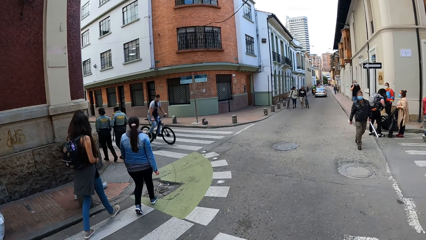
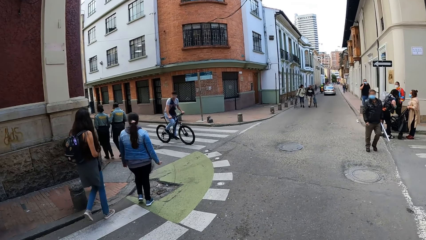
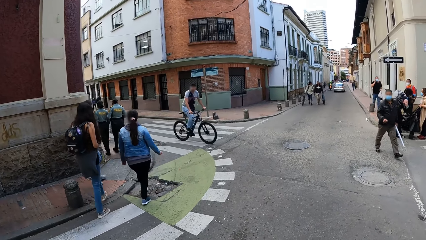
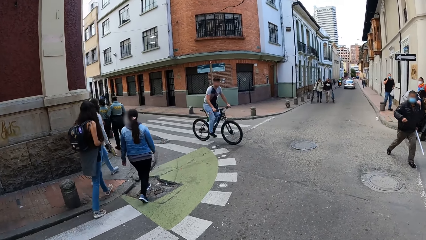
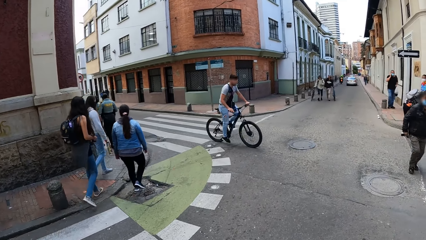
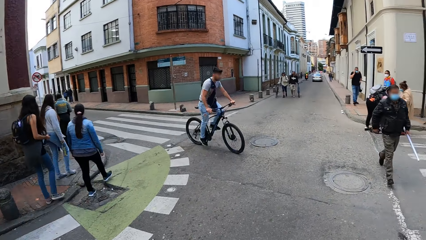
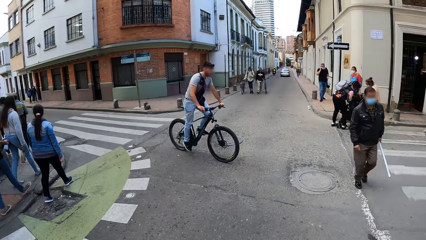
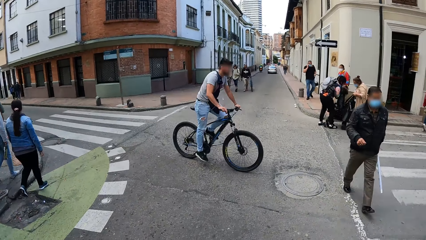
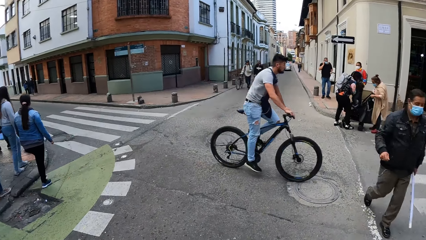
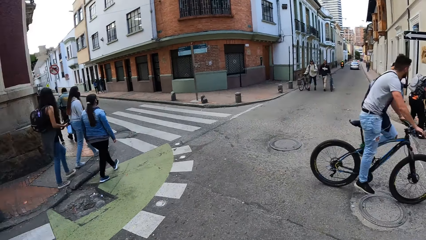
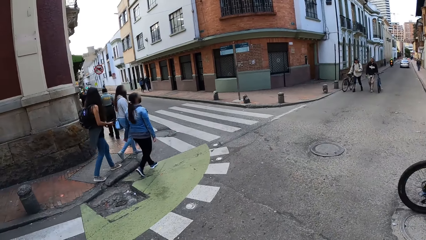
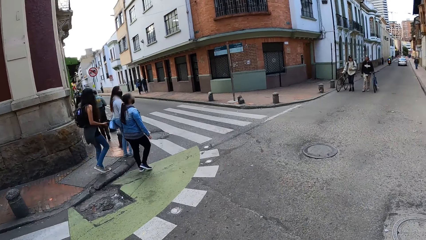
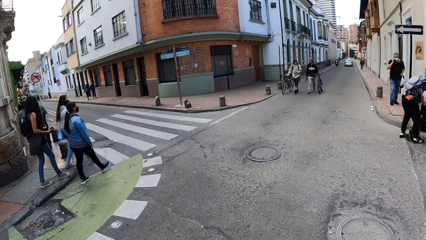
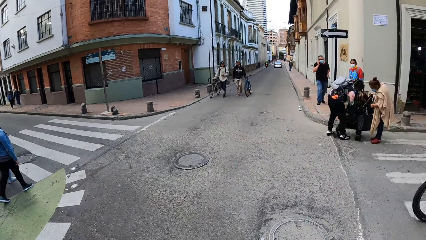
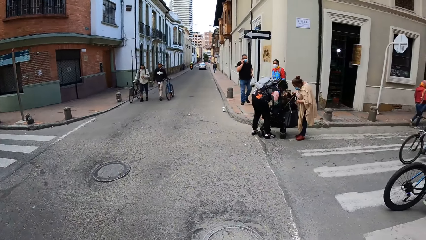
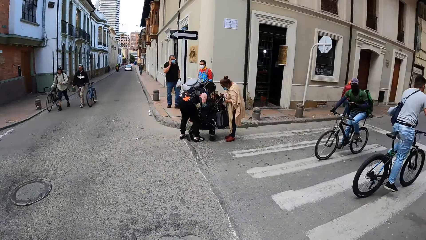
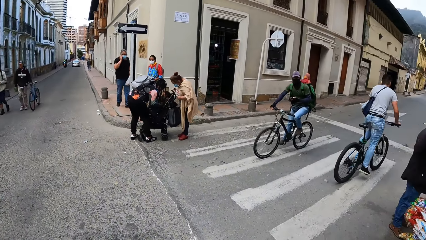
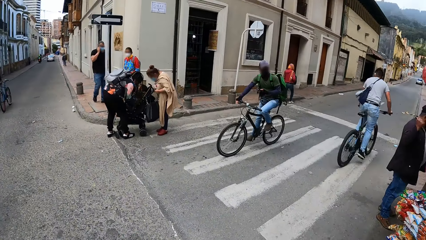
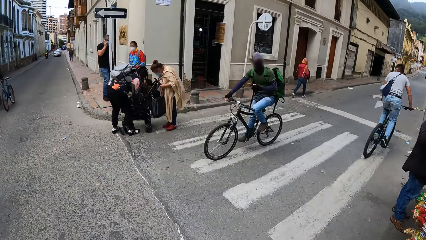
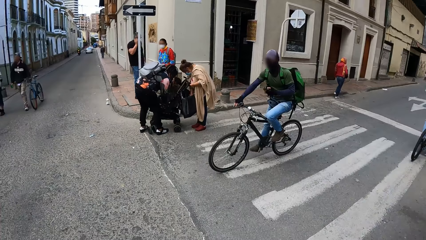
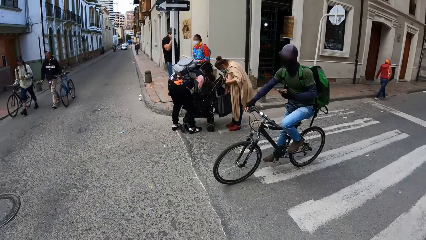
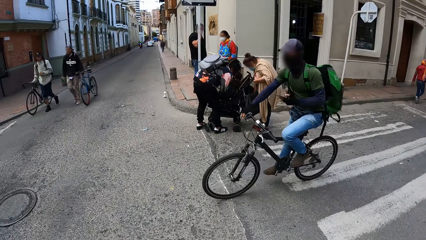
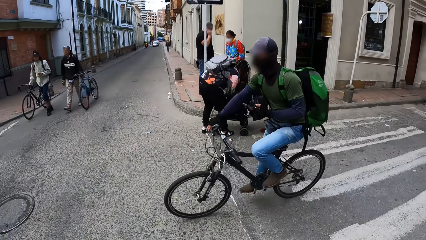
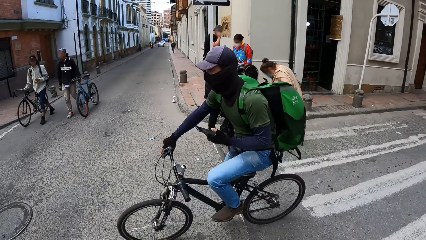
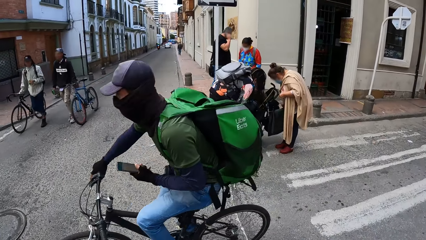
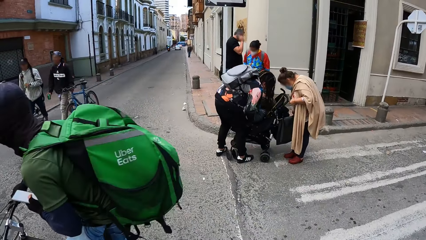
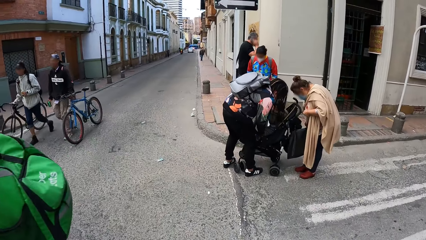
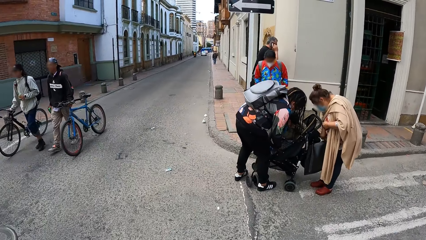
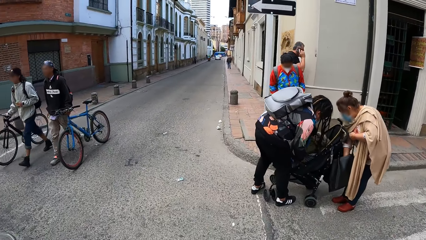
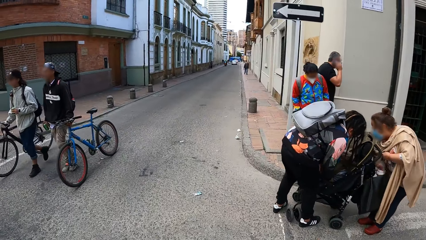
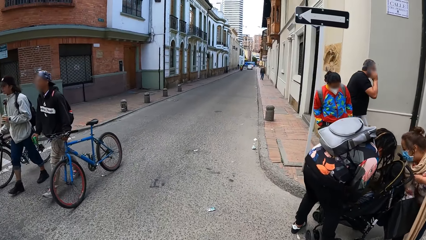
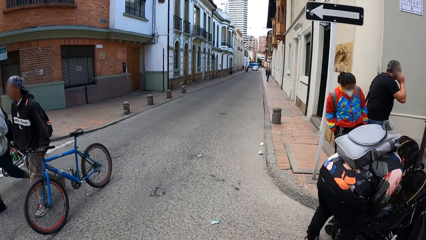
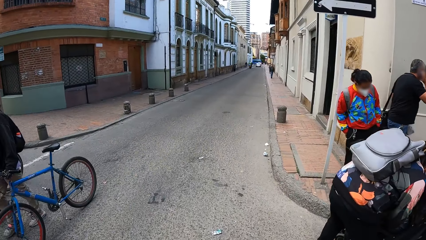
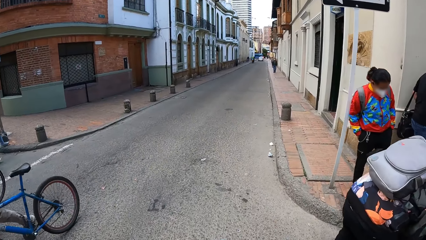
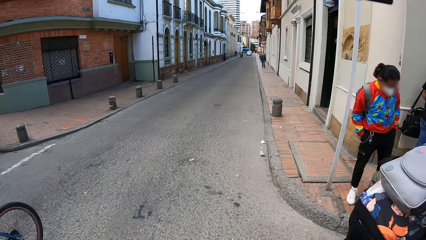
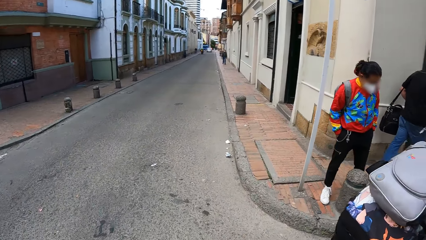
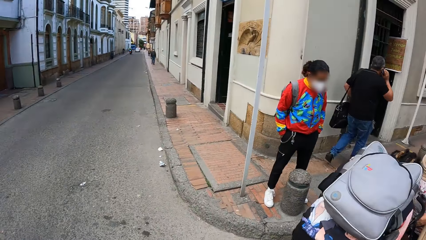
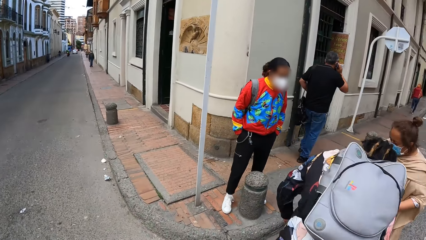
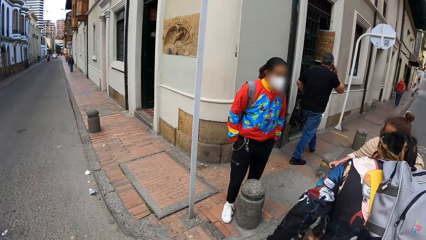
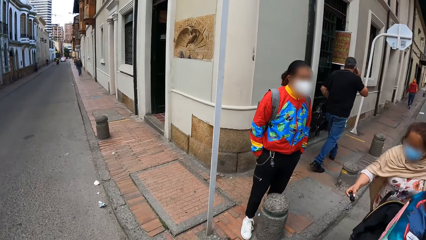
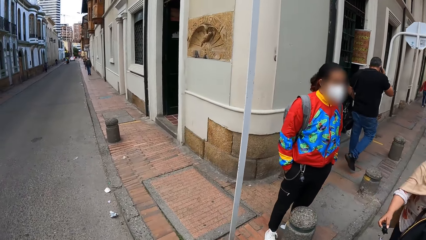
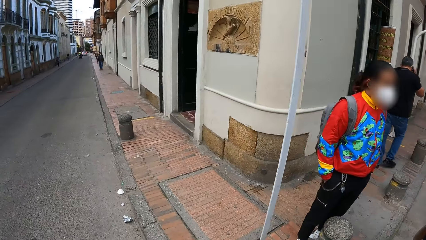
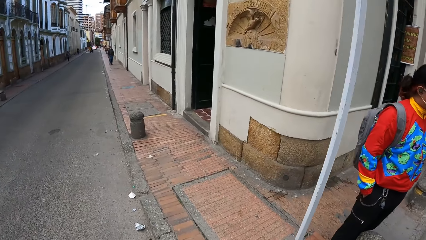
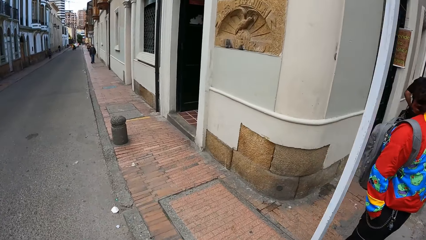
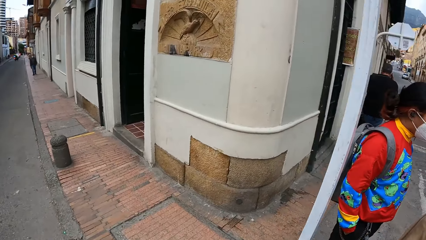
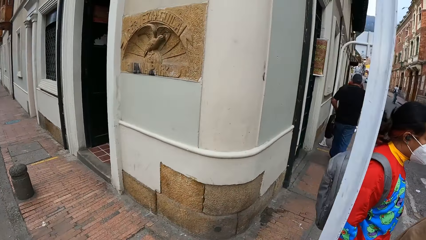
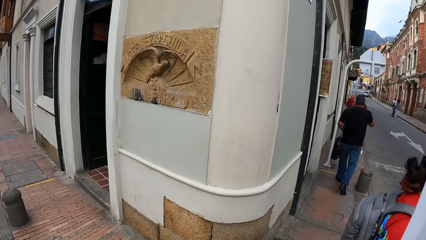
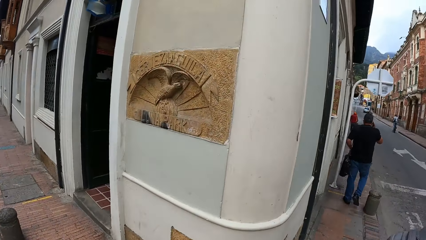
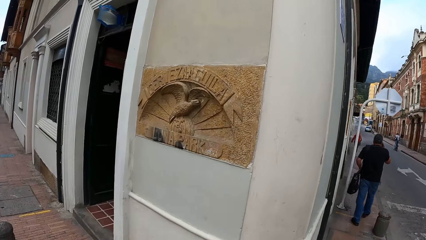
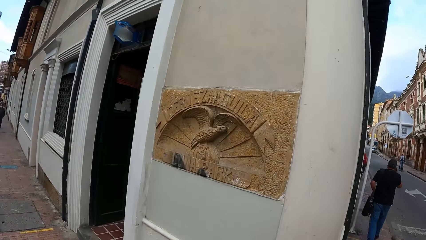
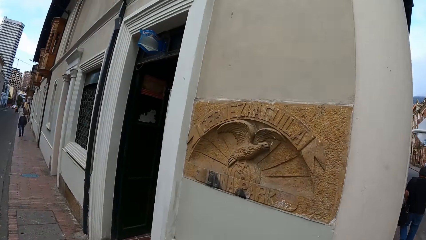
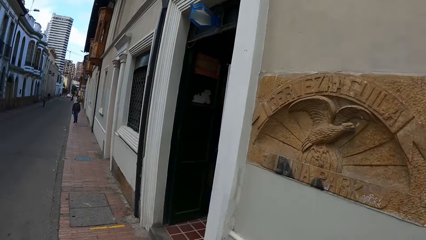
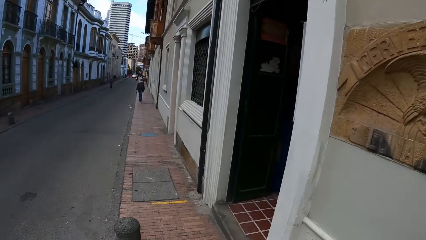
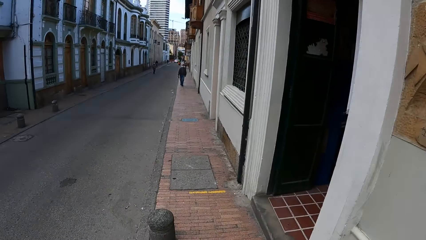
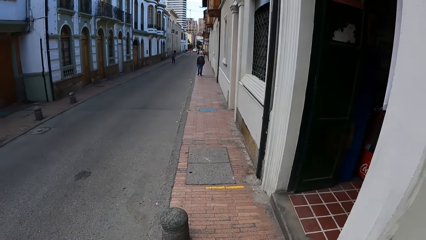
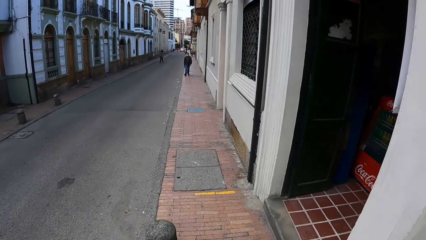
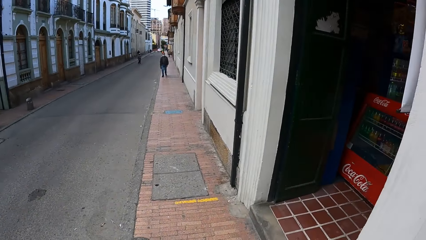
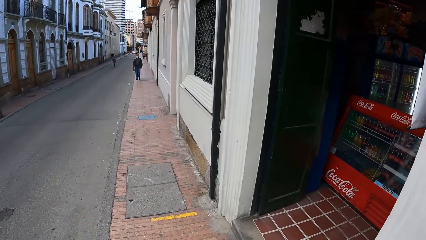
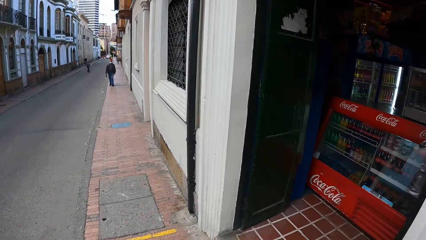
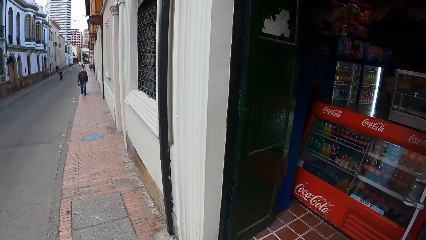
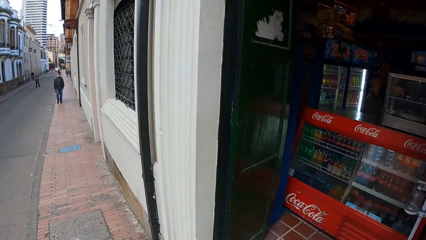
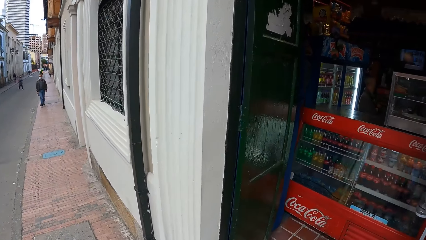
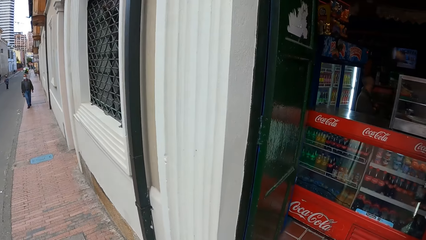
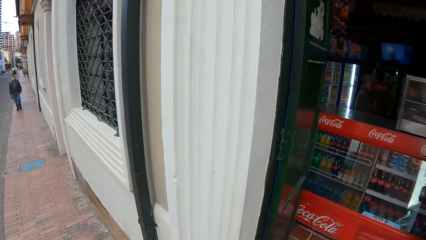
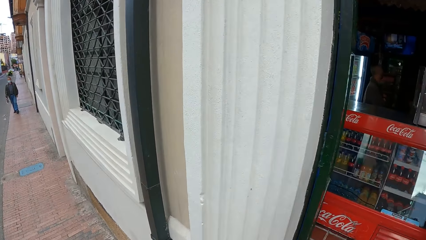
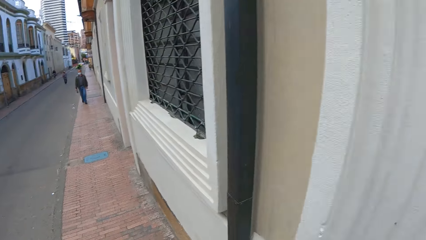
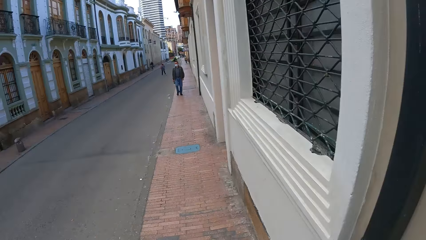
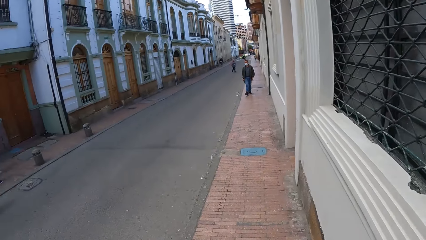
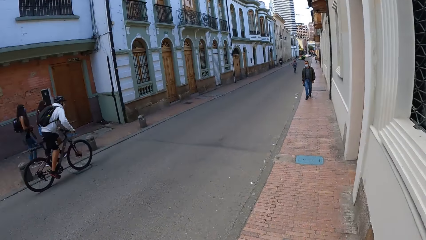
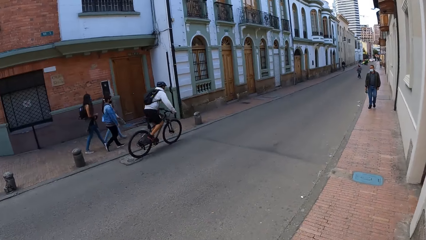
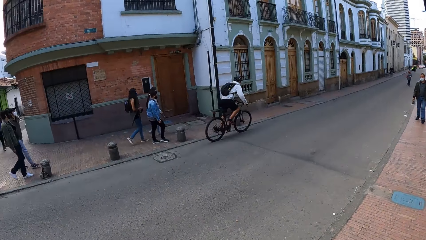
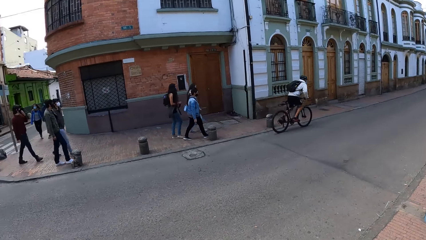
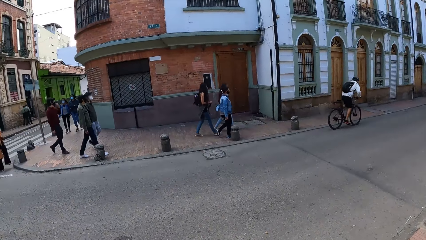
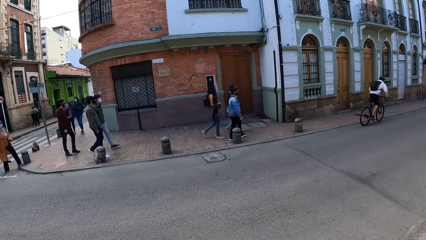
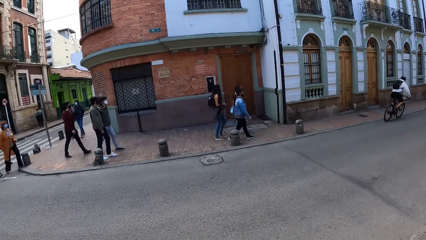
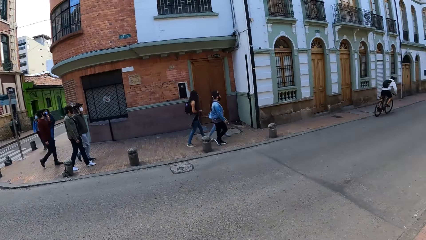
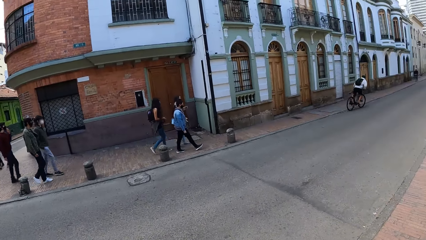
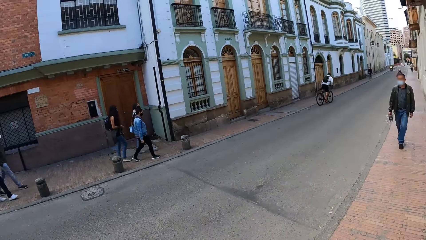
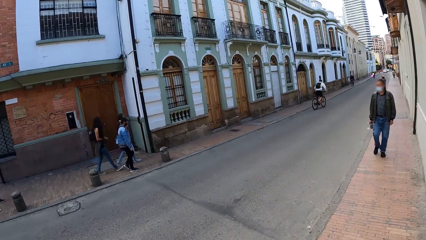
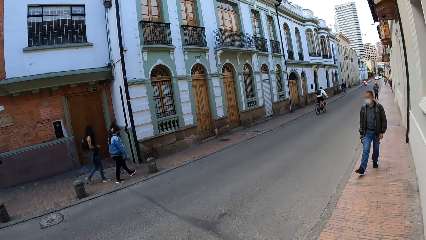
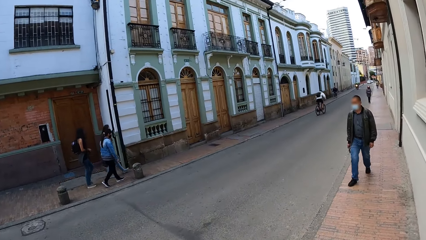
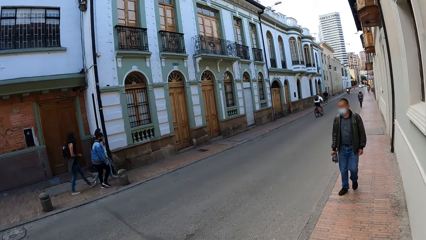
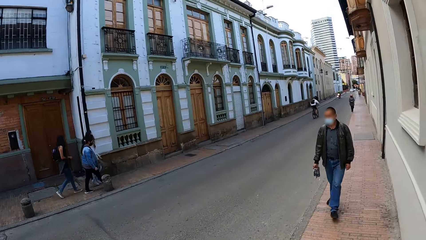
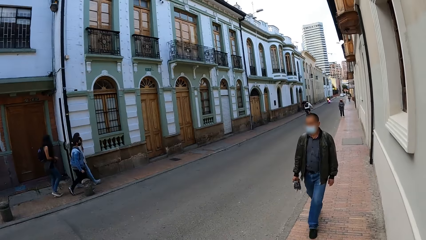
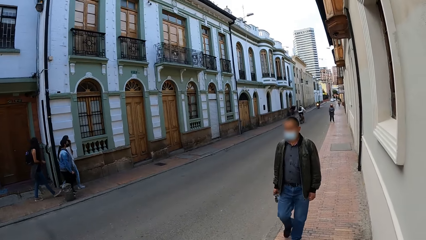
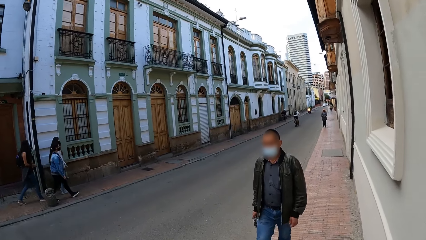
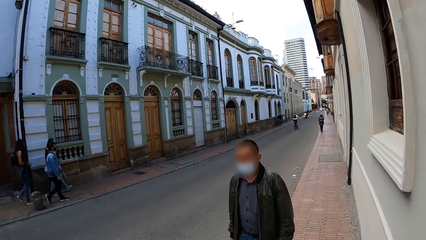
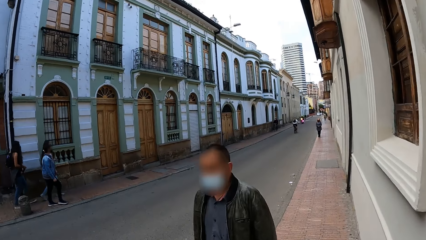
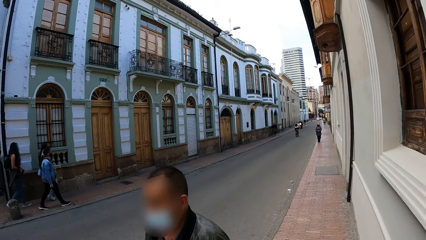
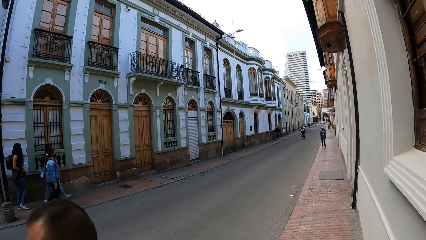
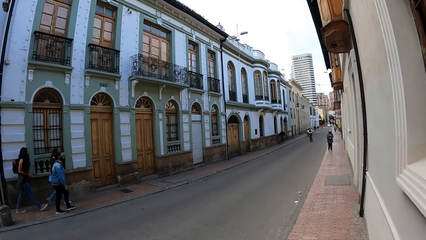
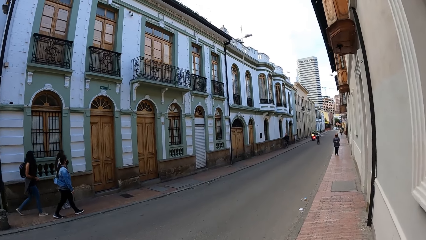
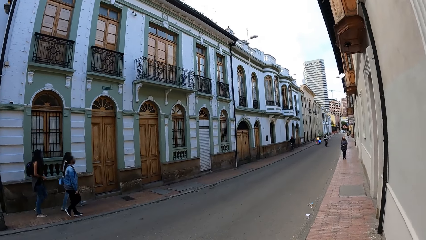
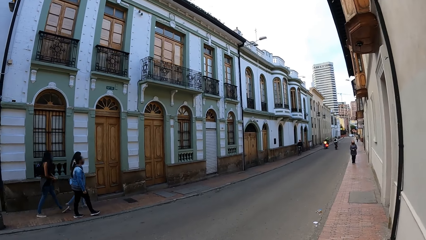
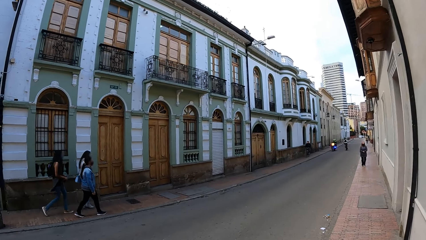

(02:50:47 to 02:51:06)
The camera wearer walks across the road. They walk on the pathway. They look at the shop. They walk on the pathway.
